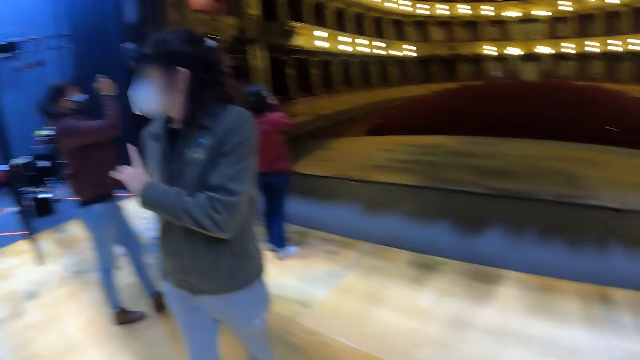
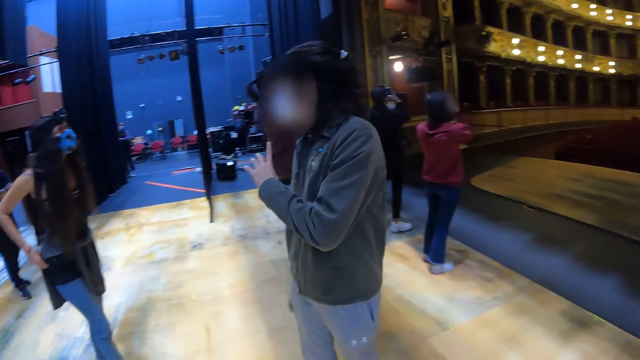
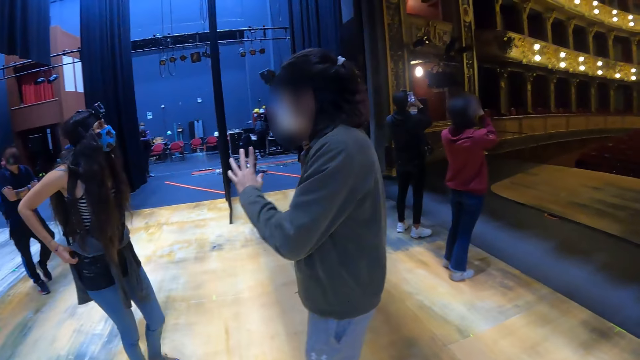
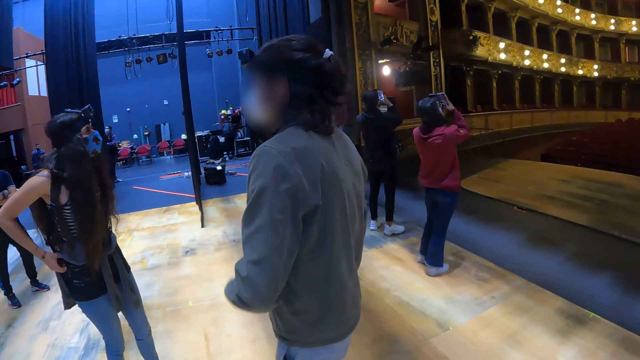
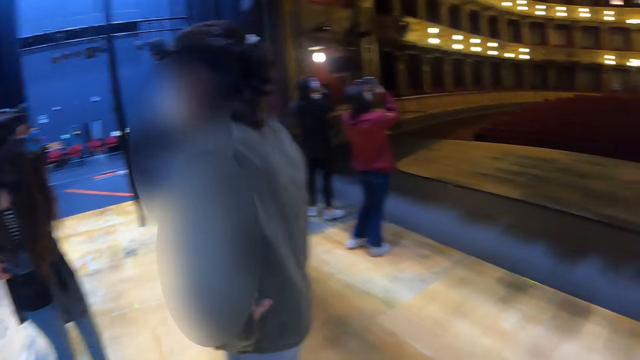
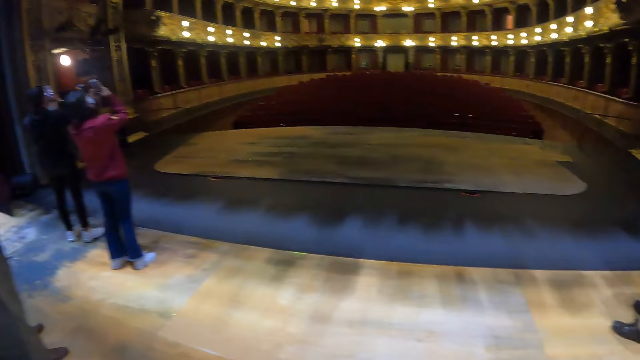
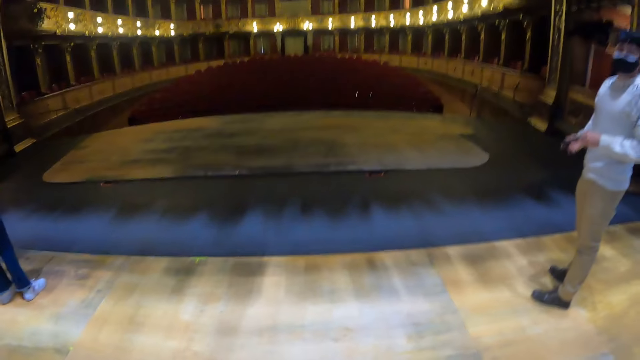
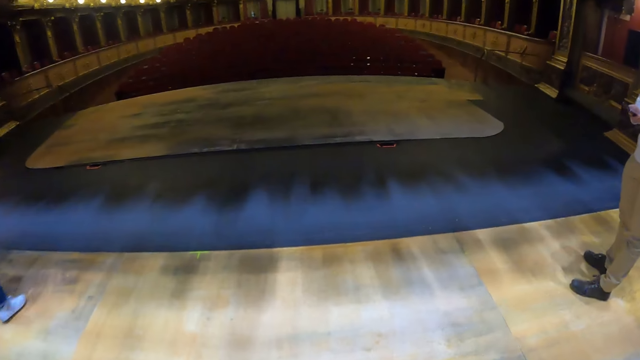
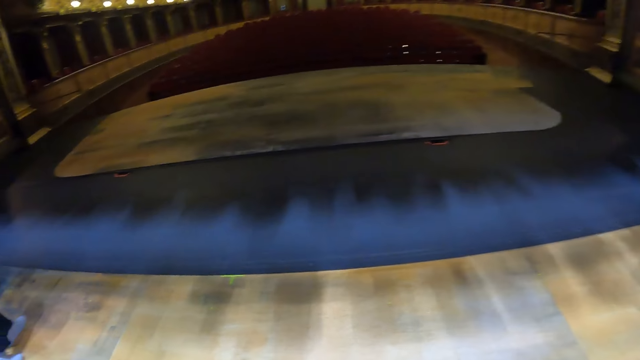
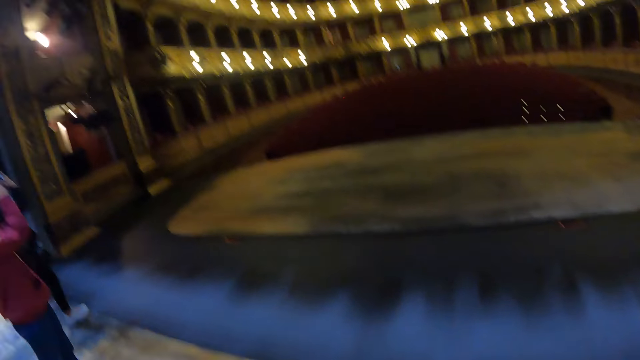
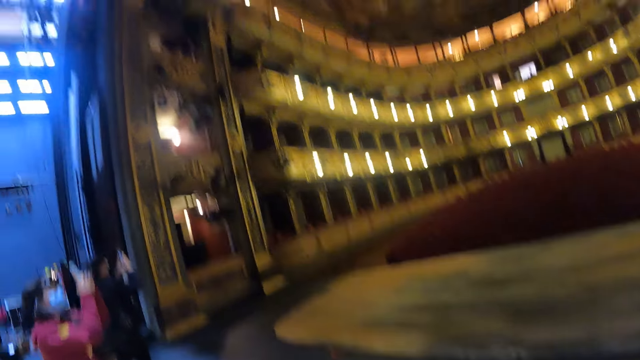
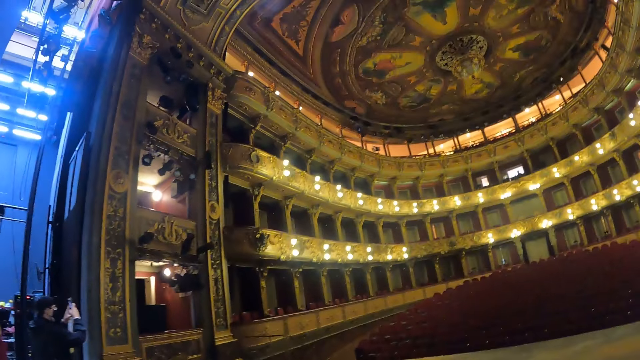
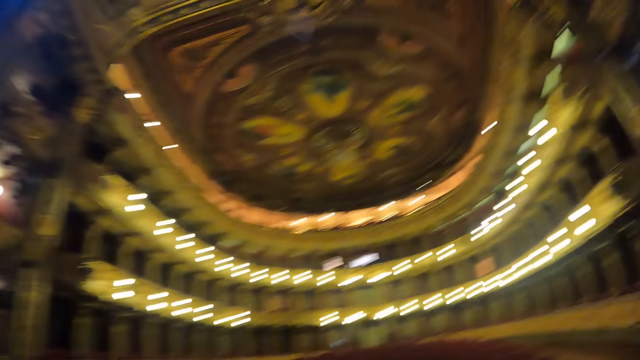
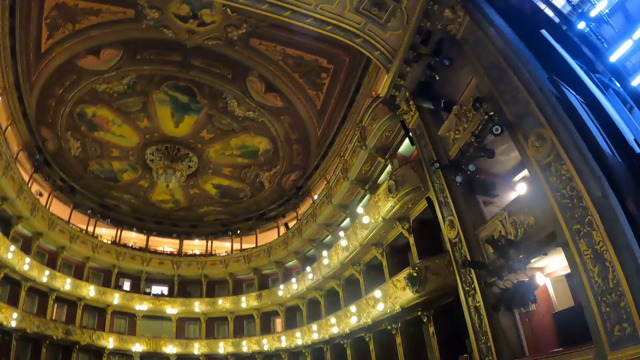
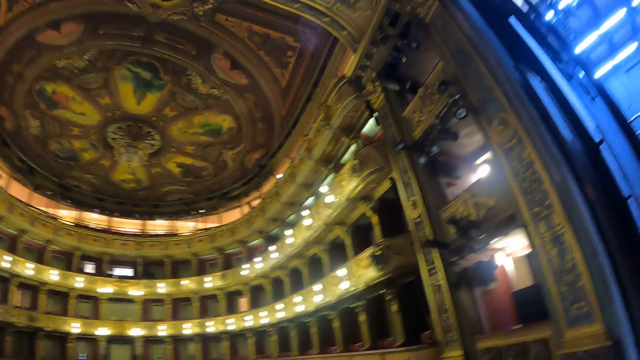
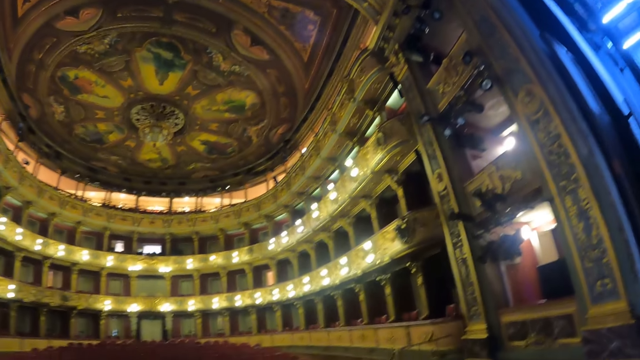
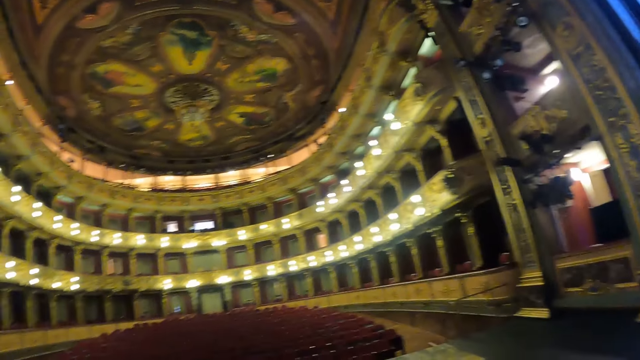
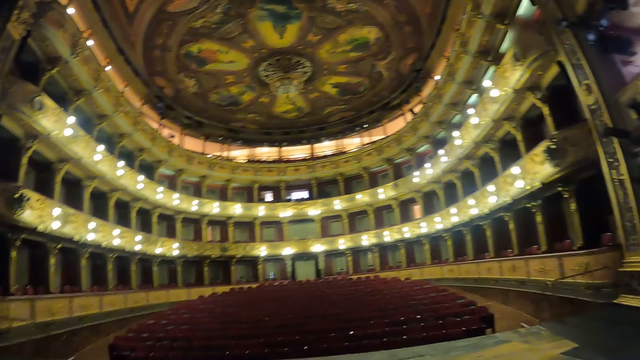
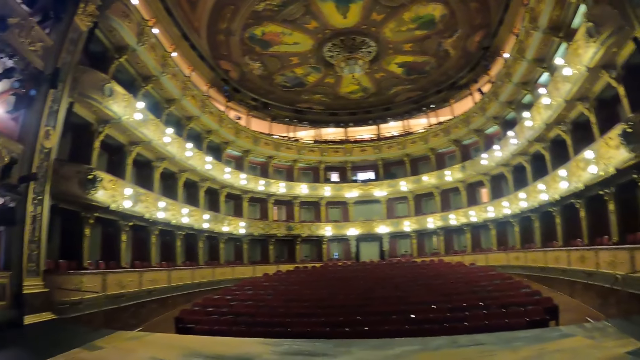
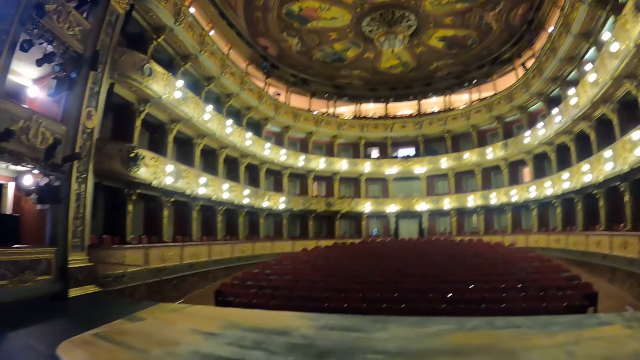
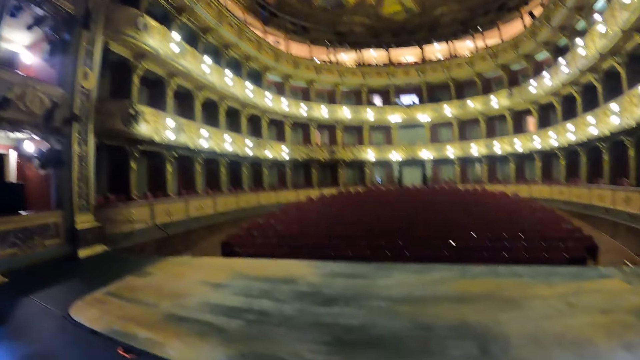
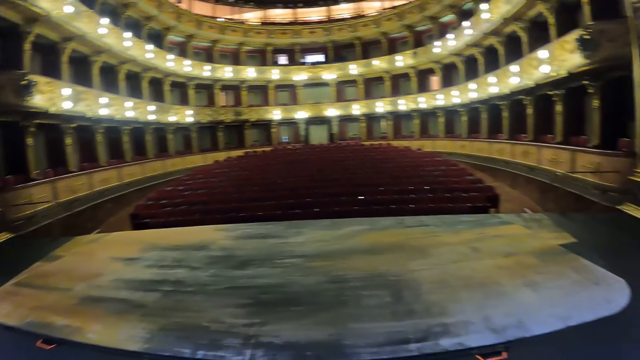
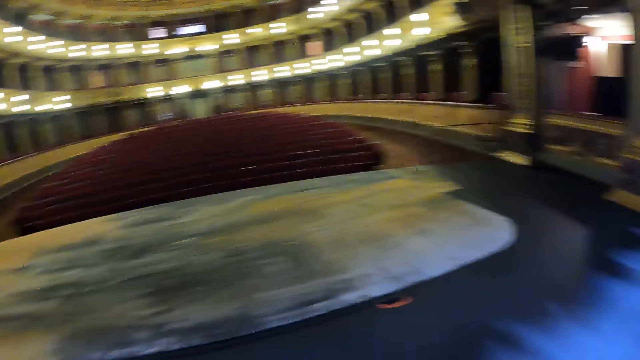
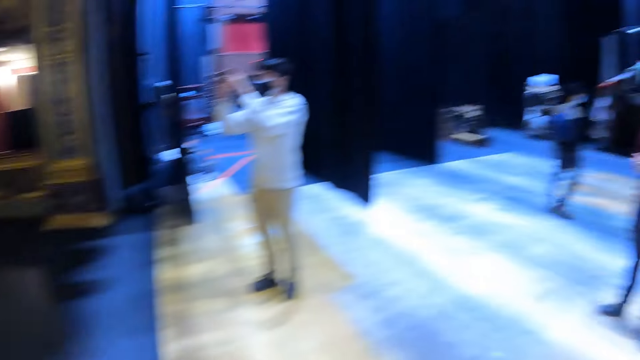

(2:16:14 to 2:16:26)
A man gestures out with his hand. The camera wearer walks around the building. They look around the building.

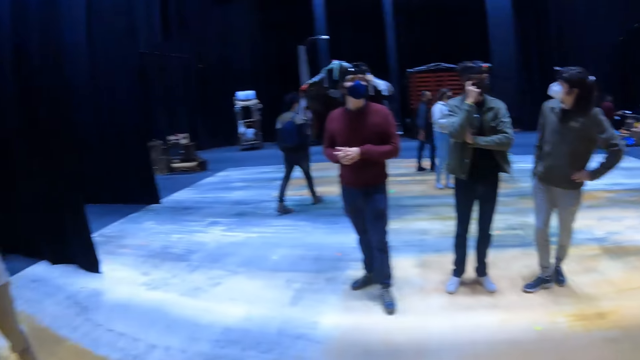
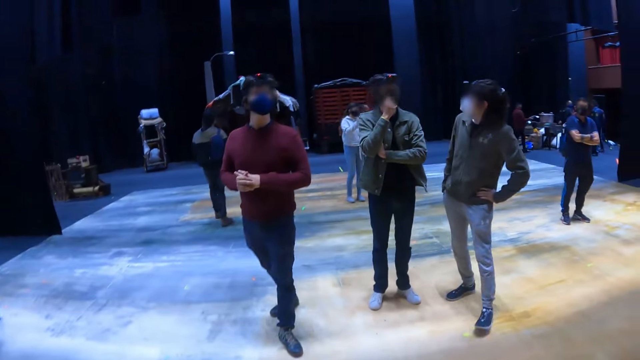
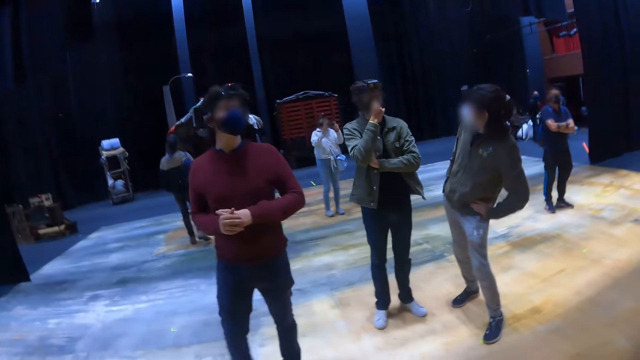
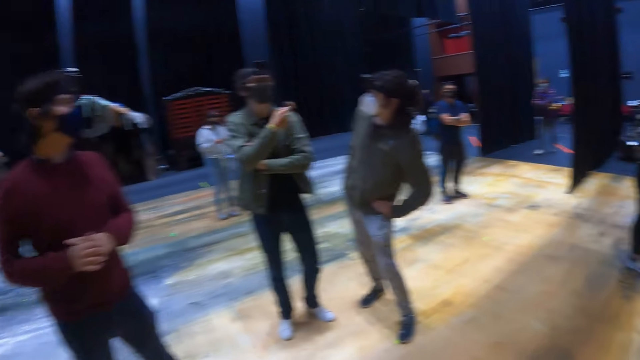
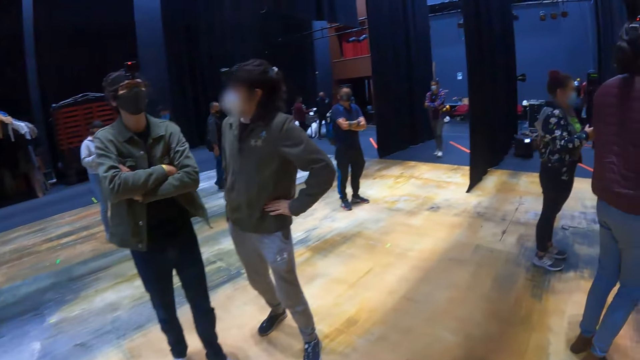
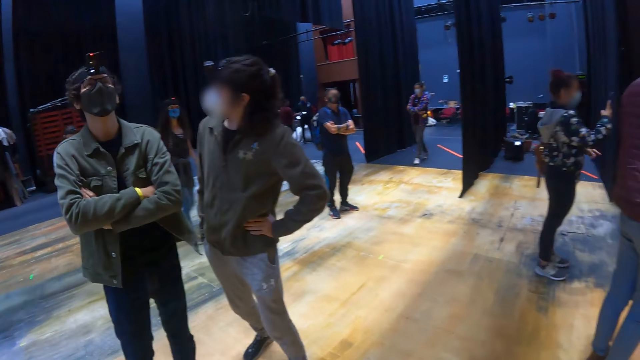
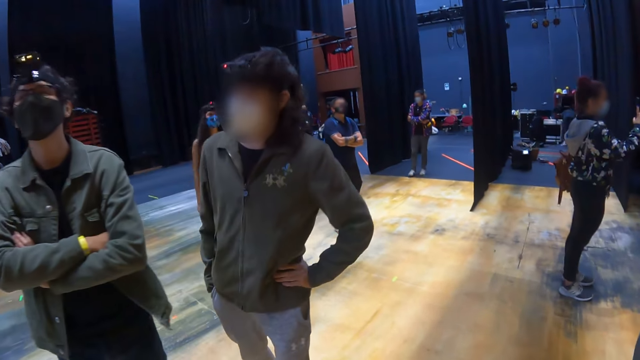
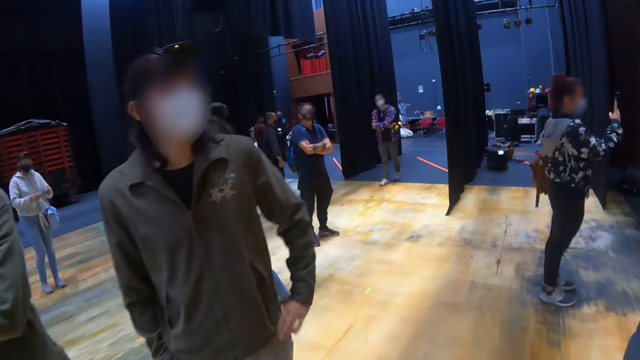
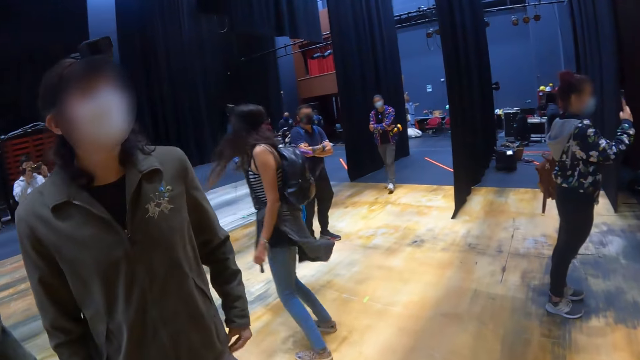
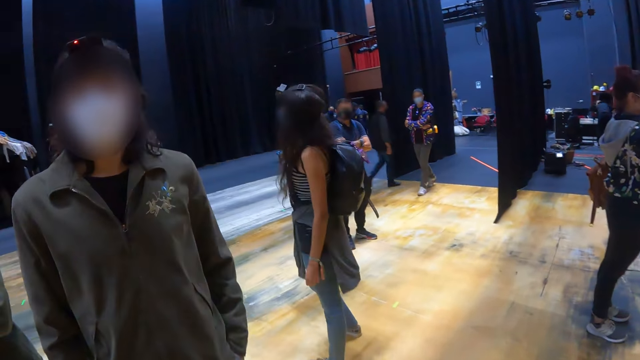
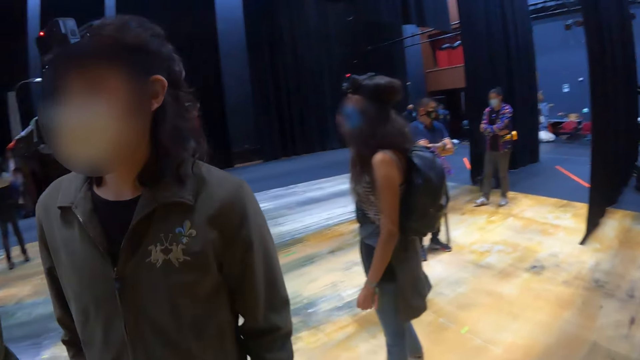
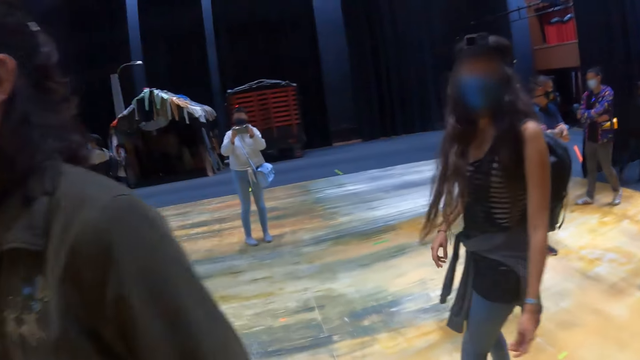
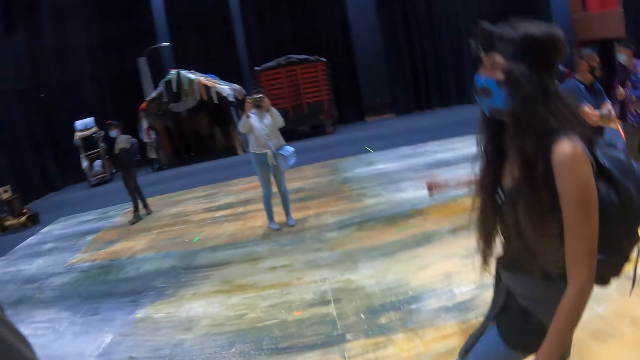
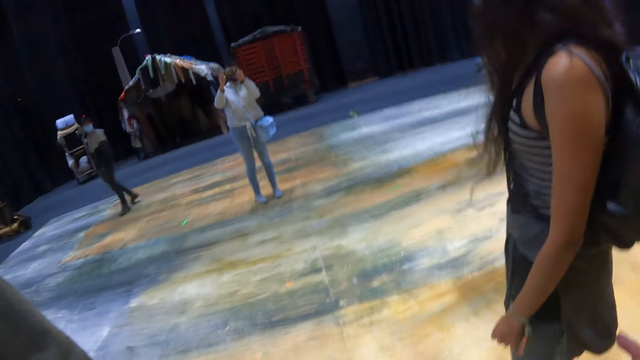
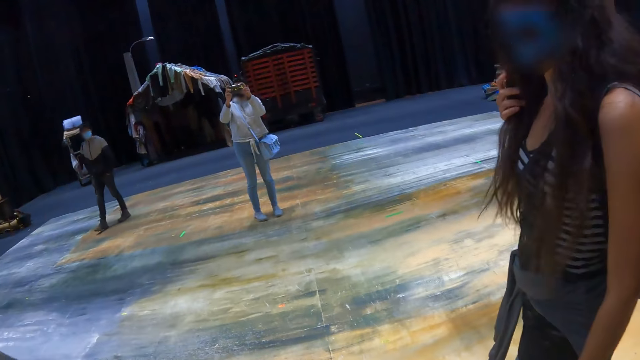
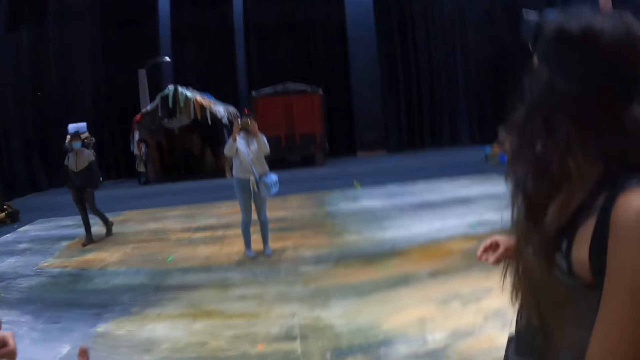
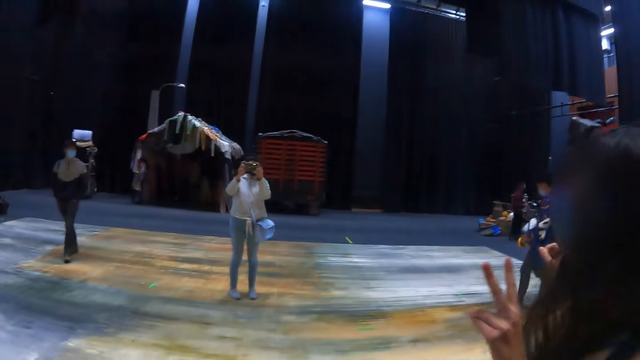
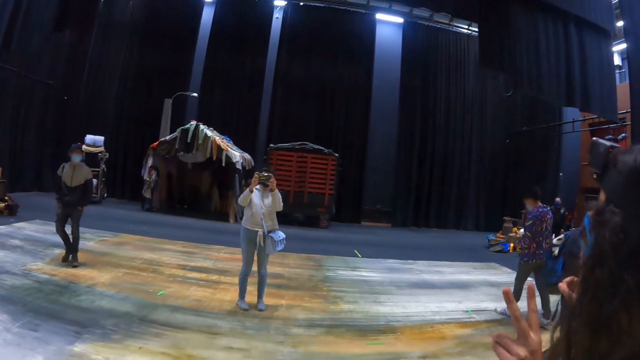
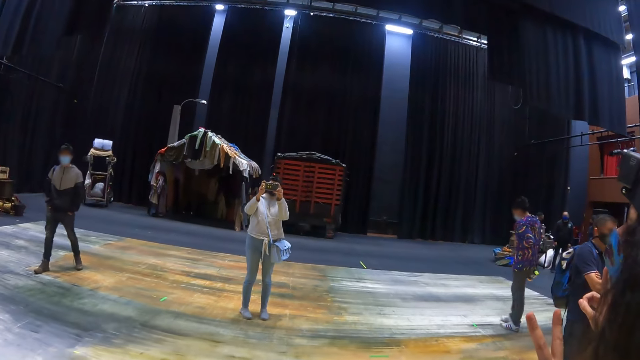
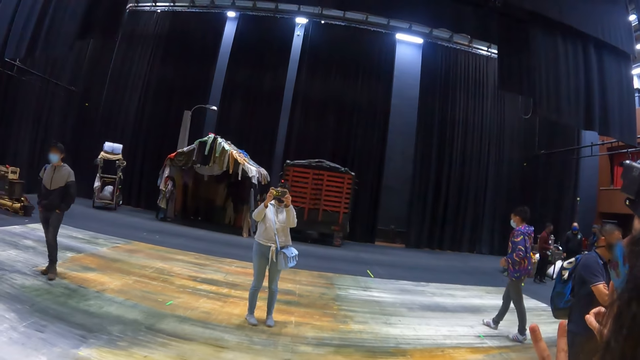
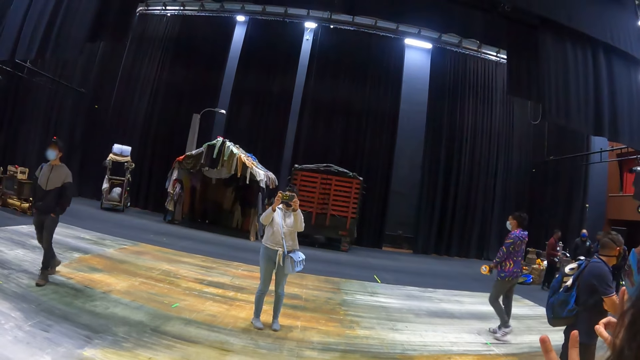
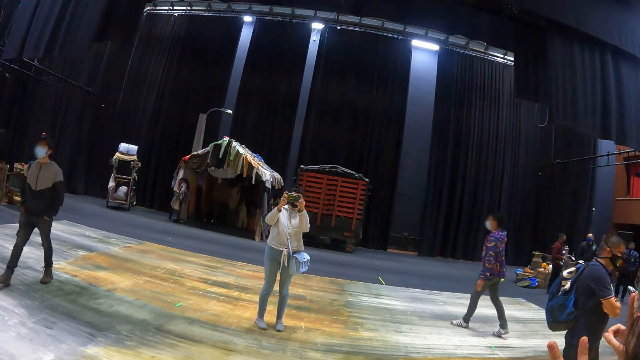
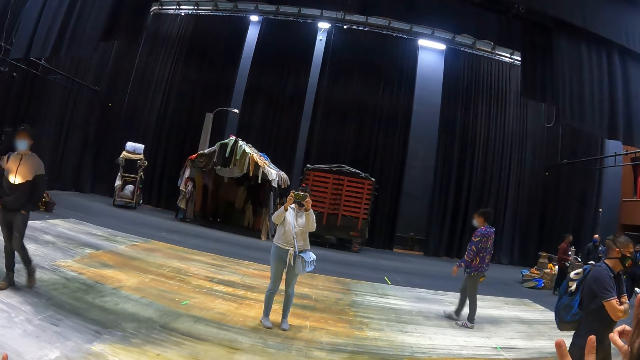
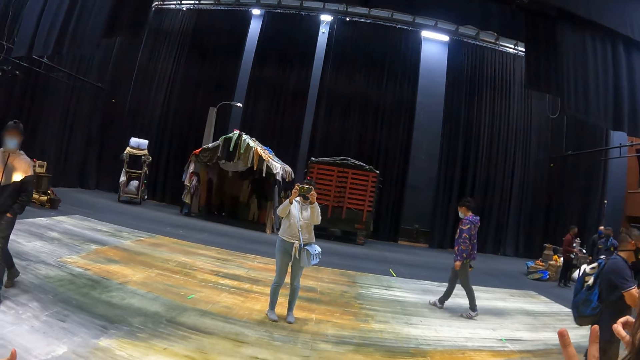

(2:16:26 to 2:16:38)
The camera wearer walks around the building. A lady gestures out with her hand. The camera wearer looks around the building.
